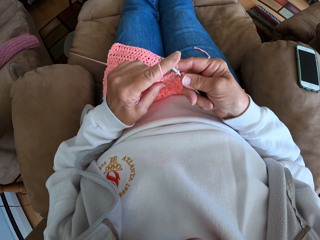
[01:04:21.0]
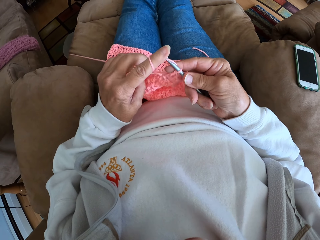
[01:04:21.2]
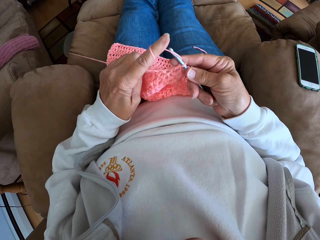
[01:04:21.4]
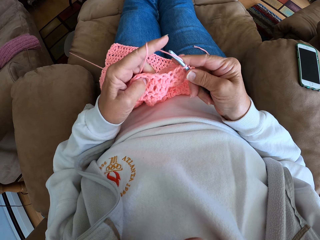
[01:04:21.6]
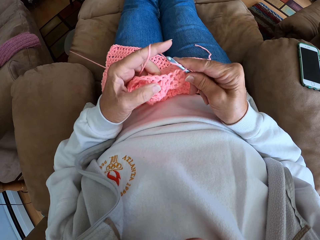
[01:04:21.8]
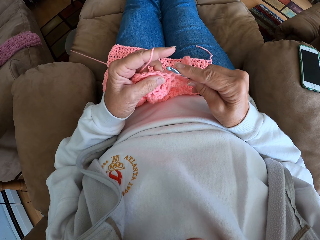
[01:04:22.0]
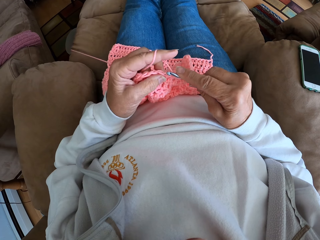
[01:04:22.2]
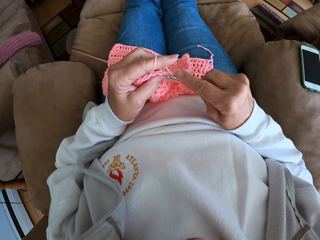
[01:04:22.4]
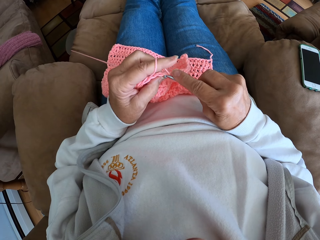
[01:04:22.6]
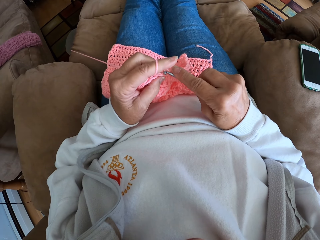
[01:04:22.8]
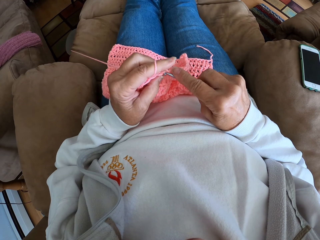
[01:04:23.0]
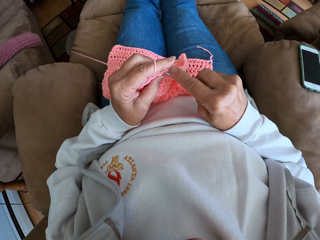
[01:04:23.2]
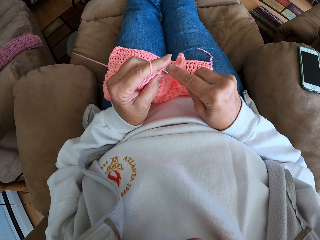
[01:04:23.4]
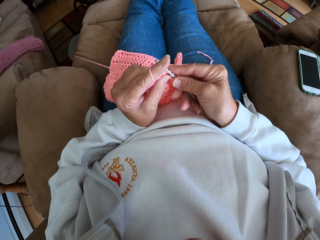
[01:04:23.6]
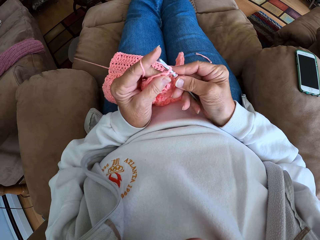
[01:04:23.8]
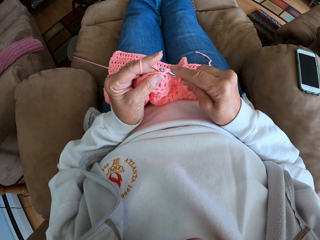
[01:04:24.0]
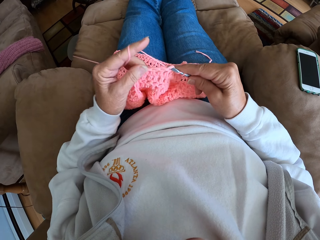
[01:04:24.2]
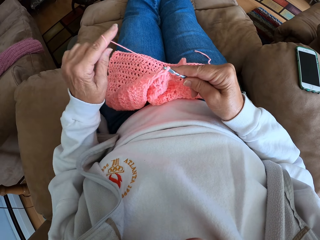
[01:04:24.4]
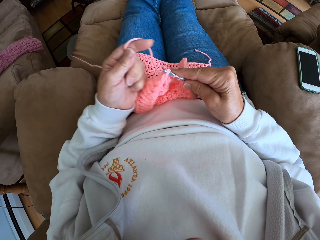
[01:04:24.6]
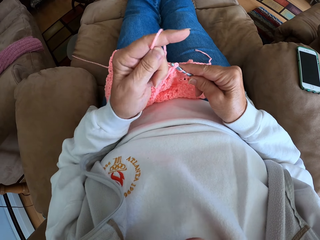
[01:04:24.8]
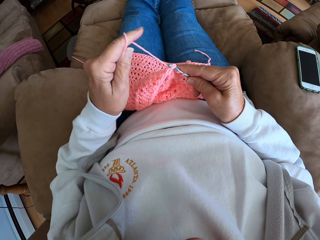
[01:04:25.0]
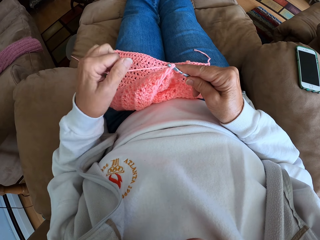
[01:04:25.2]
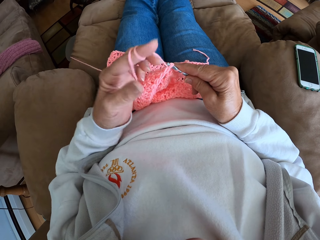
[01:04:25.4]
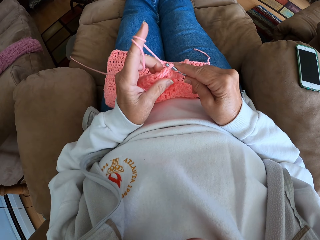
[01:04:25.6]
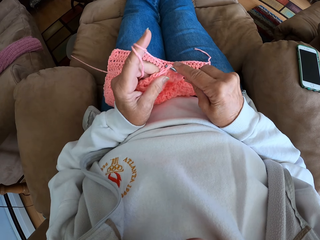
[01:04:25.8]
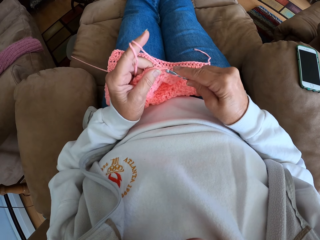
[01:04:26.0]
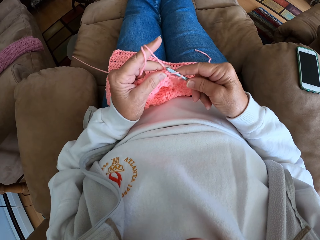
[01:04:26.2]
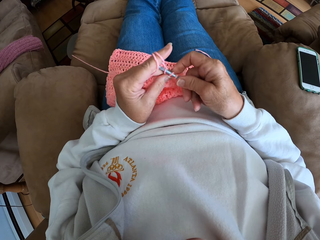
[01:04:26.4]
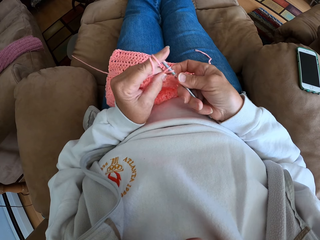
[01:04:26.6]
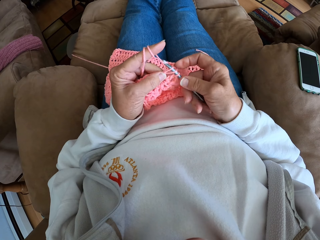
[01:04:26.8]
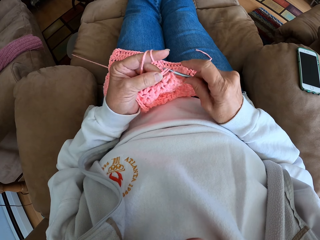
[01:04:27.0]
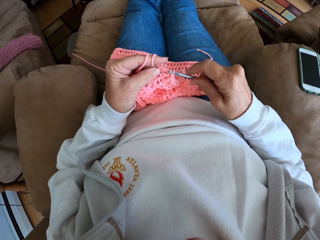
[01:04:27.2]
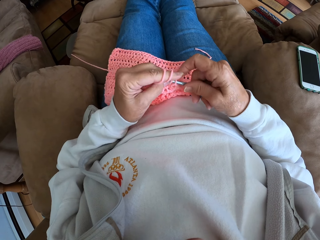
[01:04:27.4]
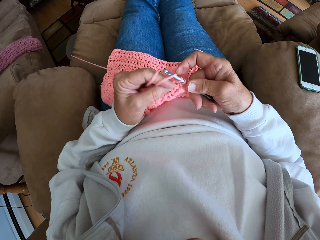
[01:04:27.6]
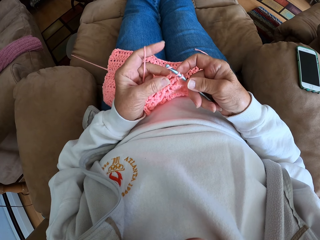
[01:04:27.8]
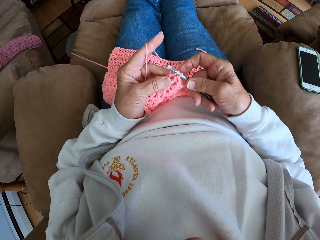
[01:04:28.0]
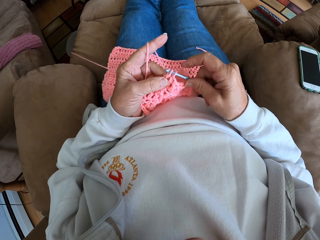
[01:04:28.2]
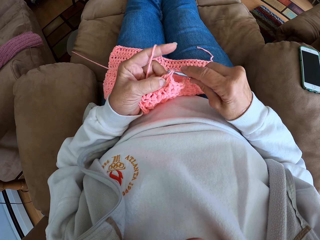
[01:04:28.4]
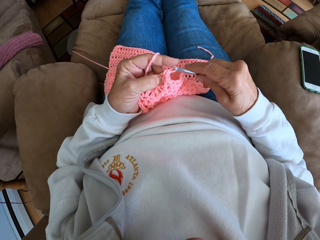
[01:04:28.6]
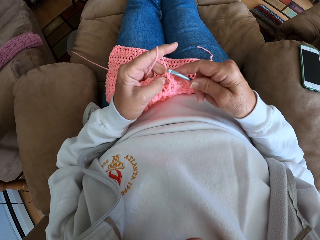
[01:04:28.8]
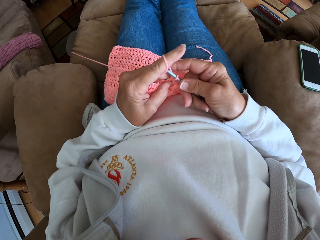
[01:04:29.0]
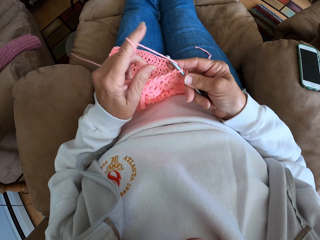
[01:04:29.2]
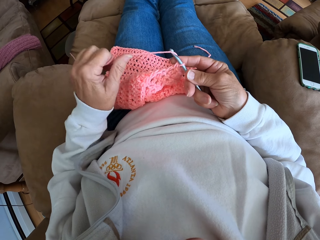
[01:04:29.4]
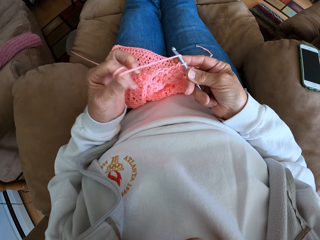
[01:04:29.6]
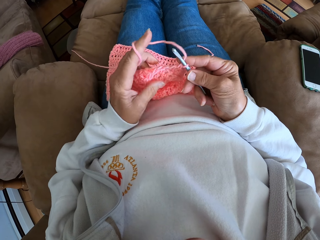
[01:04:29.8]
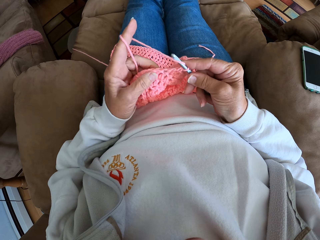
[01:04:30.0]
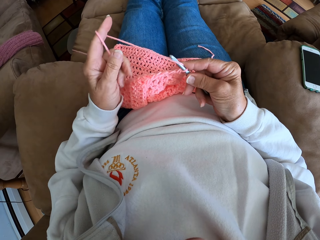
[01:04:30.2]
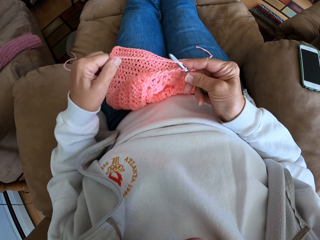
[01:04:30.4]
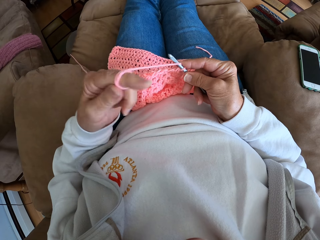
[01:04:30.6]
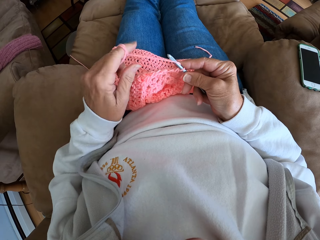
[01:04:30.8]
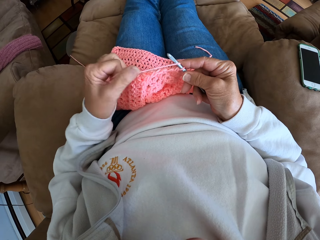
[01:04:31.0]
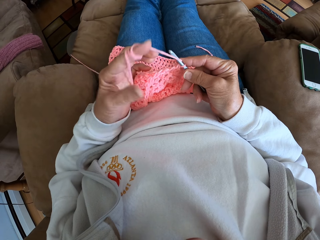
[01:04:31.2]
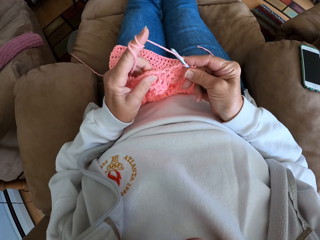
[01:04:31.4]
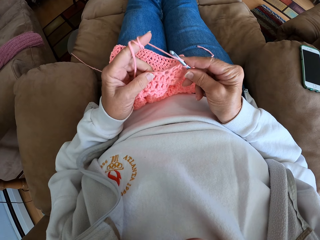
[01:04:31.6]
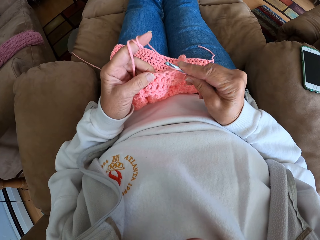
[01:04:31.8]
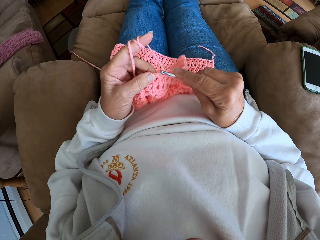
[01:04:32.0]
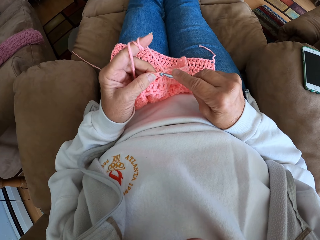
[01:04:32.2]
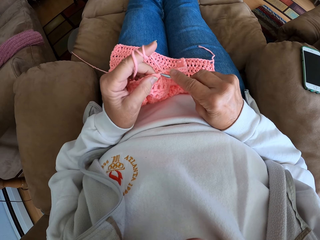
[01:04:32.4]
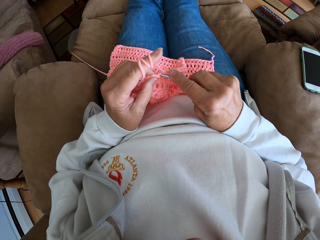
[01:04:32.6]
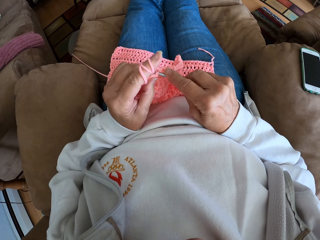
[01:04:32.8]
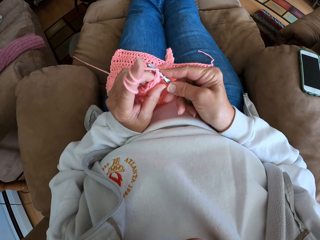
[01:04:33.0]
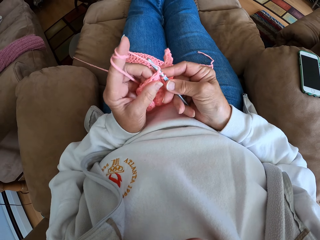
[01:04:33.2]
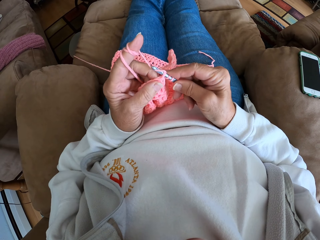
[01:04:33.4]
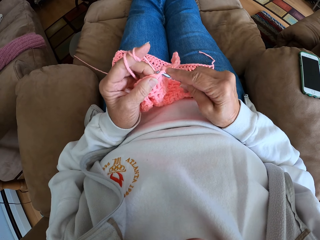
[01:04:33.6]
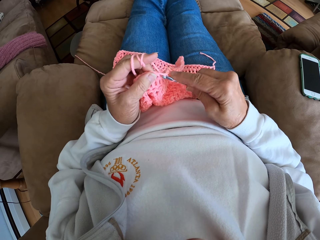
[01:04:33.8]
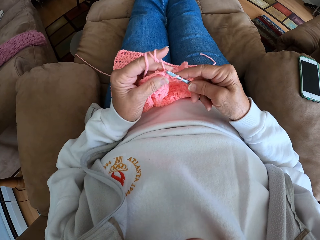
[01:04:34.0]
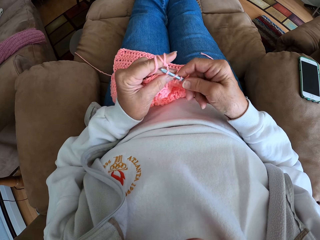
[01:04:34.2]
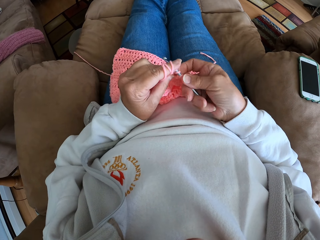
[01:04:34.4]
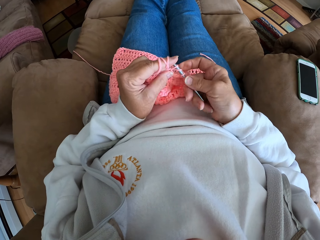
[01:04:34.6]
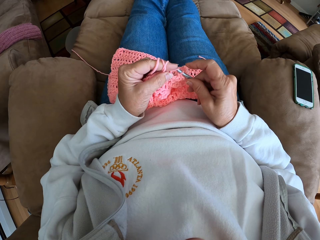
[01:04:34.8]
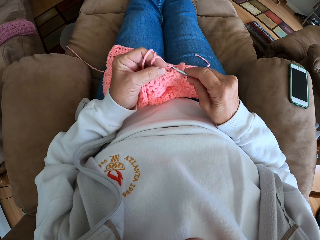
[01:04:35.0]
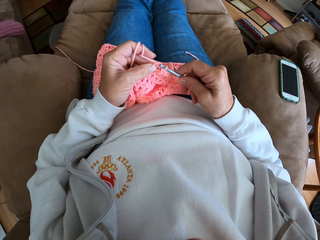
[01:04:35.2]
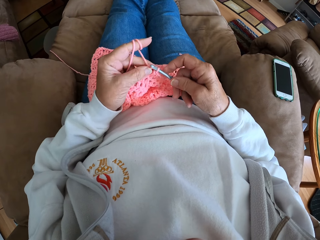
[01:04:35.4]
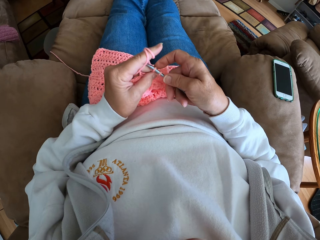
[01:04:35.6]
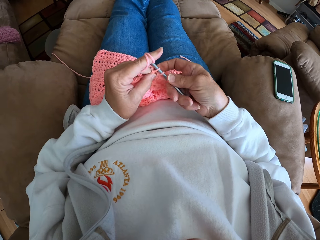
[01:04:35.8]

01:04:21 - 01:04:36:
The camera wearer knits the sweater fabric. She straightens the thread. She rolls some yarn on her left finger. She continues crocheting with the yarn and the crochet hook. She rolls some yarn on her left finger. She continues crocheting with the yarn and the crochet hook.

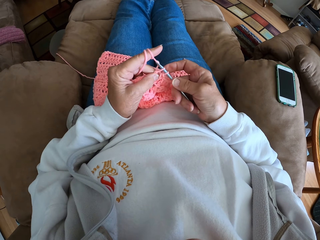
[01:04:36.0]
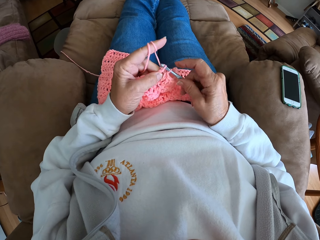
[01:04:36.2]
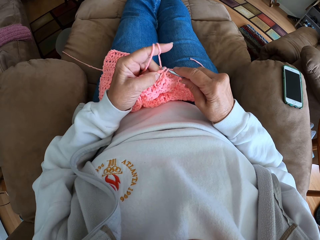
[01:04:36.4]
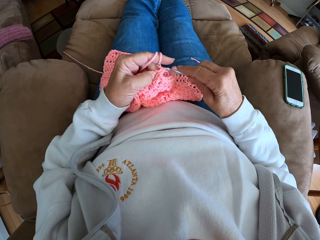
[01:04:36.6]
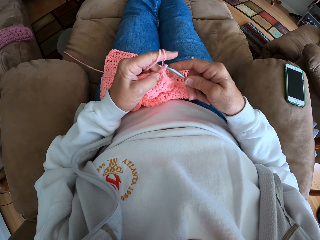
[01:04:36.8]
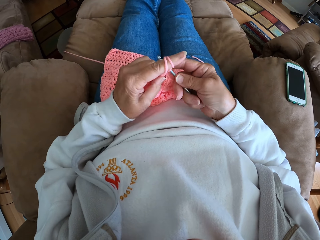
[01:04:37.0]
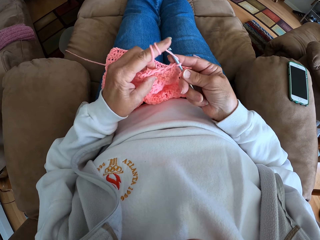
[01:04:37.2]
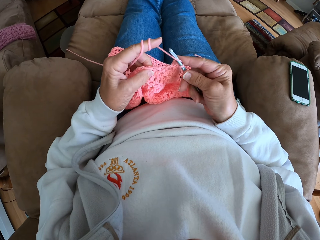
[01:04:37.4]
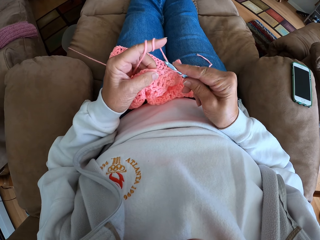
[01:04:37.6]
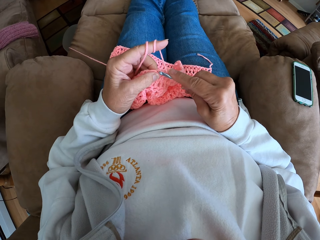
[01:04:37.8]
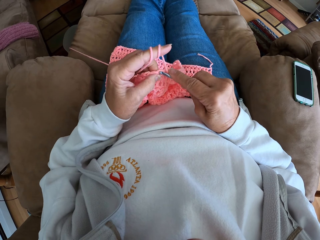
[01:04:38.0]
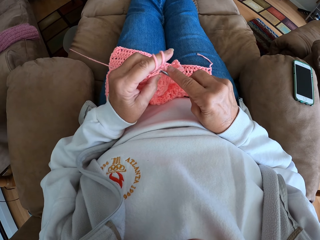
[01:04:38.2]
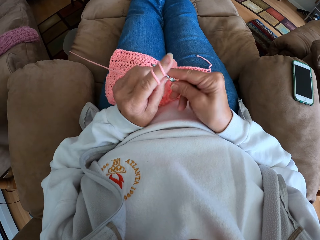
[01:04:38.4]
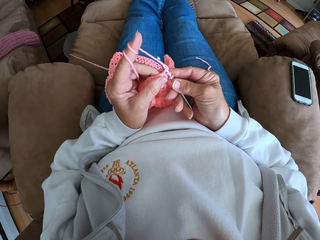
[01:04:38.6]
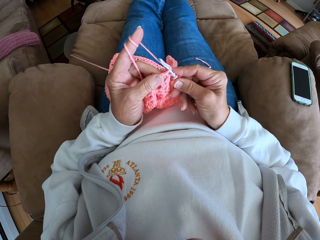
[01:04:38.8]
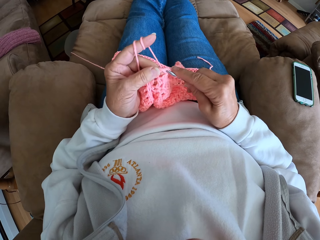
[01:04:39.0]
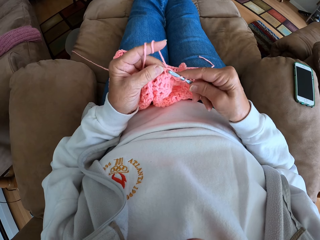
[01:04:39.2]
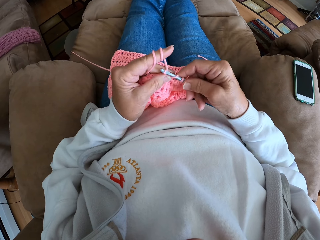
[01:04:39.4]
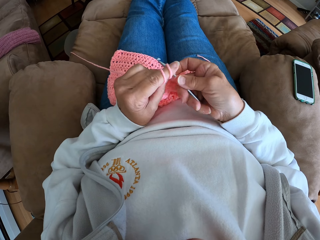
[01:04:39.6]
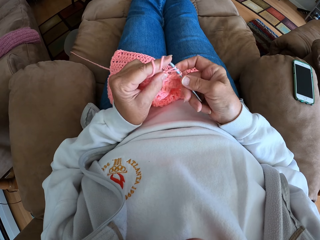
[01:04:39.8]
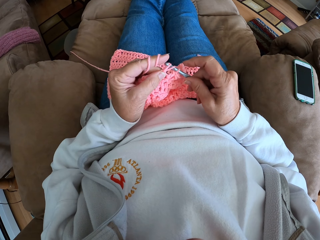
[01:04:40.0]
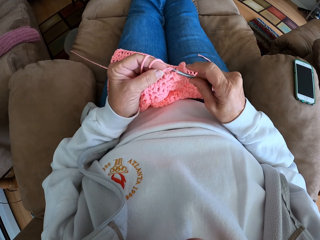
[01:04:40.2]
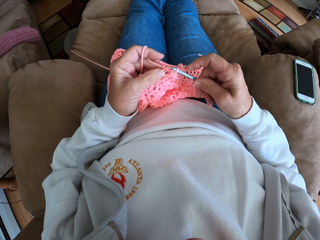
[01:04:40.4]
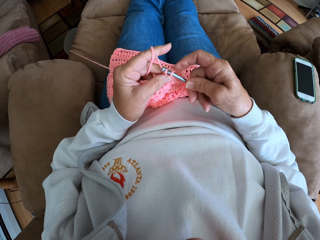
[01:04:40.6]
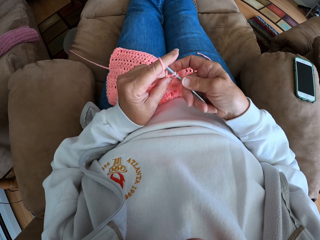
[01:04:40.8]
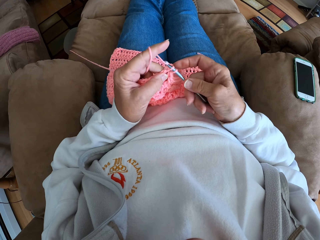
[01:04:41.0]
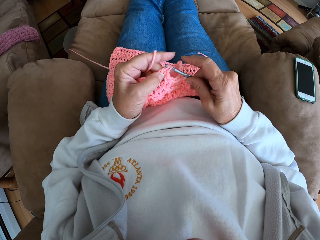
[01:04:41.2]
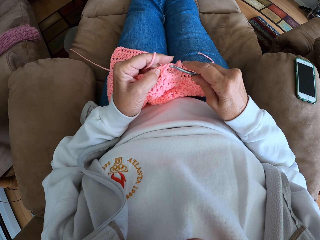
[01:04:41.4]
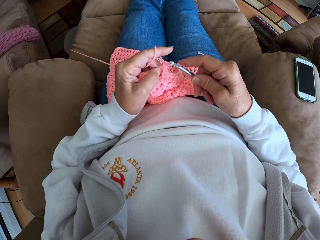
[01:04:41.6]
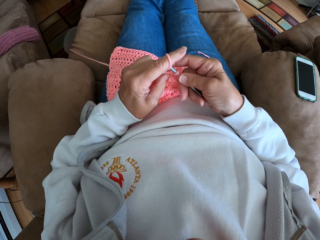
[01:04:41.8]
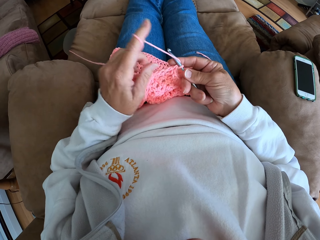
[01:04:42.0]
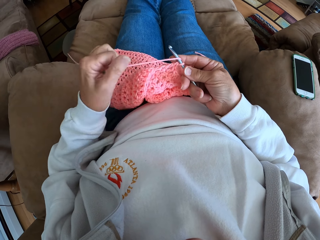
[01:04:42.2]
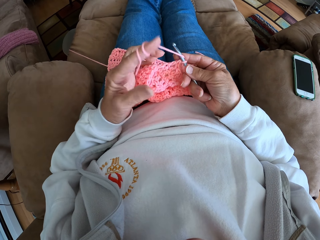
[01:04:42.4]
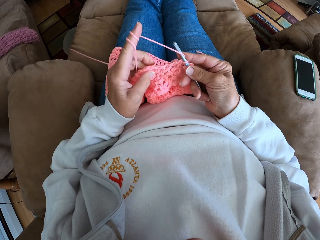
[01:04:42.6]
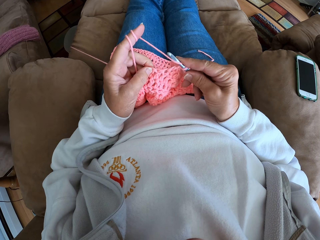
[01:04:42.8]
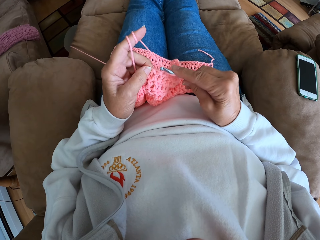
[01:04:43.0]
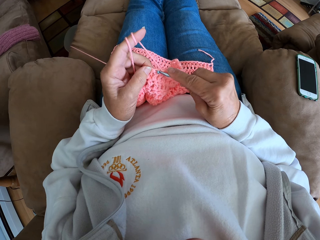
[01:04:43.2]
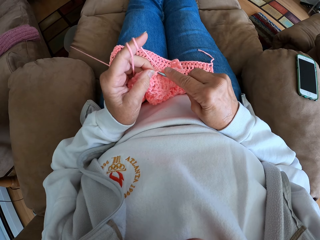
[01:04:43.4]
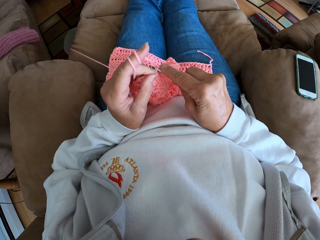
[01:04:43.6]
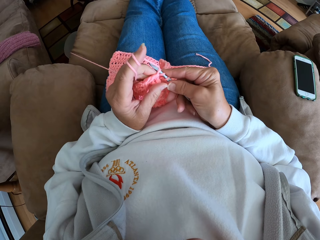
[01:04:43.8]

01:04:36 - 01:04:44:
The camera wearer rolls some yarn on her left finger. She continues crocheting with the yarn and the crochet hook.
